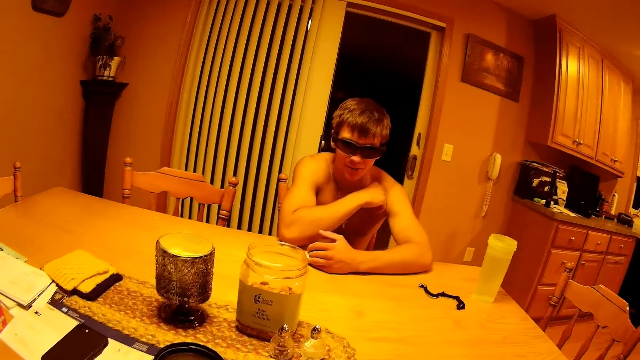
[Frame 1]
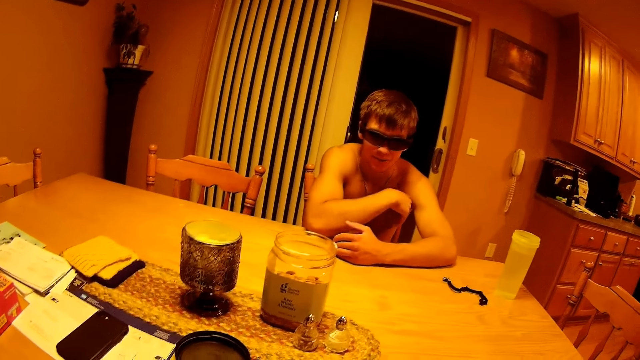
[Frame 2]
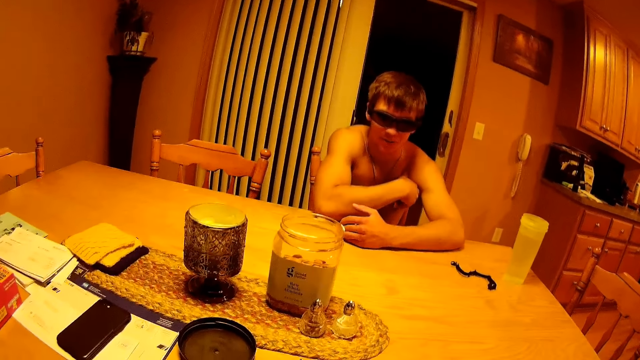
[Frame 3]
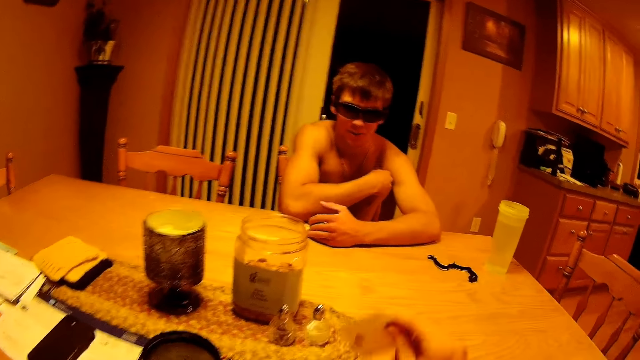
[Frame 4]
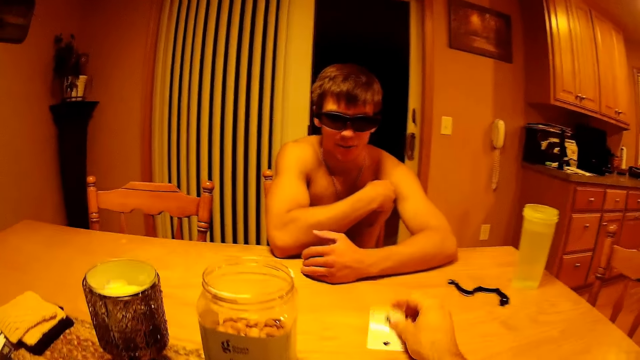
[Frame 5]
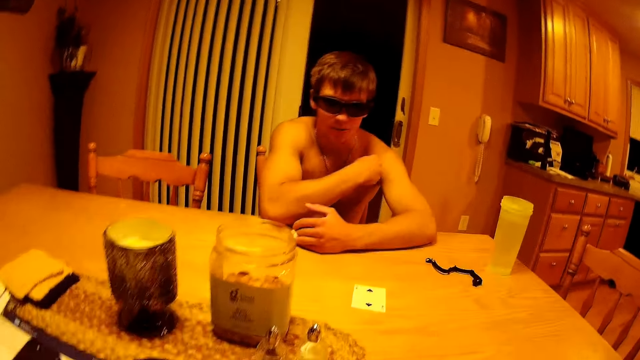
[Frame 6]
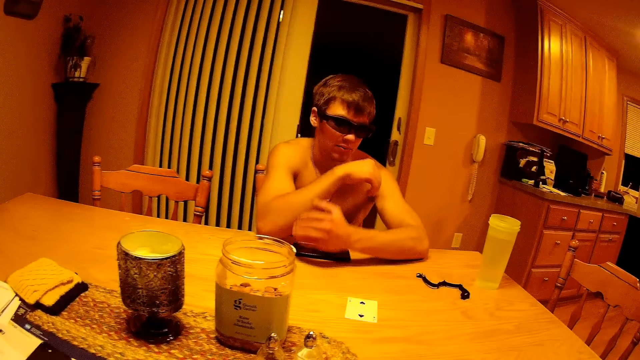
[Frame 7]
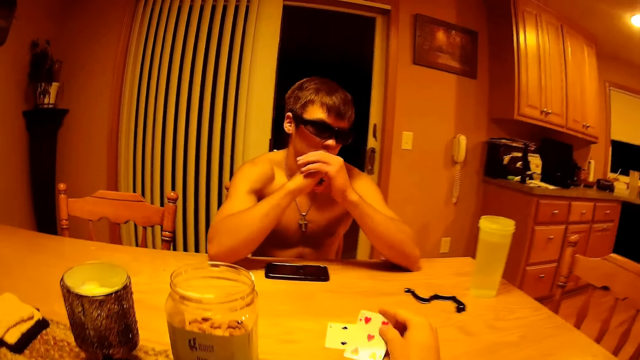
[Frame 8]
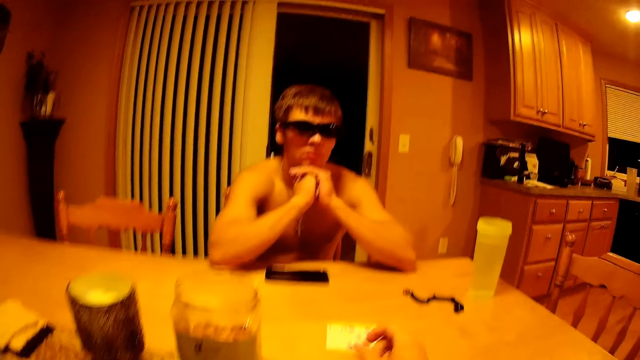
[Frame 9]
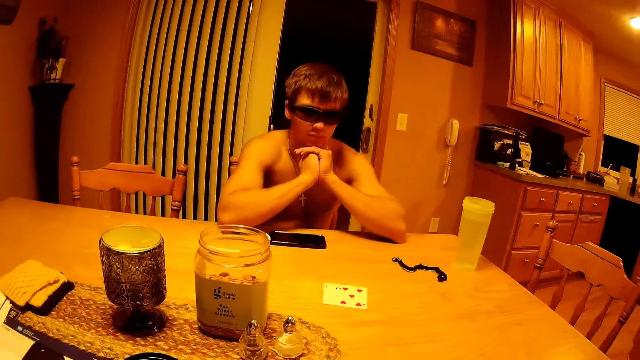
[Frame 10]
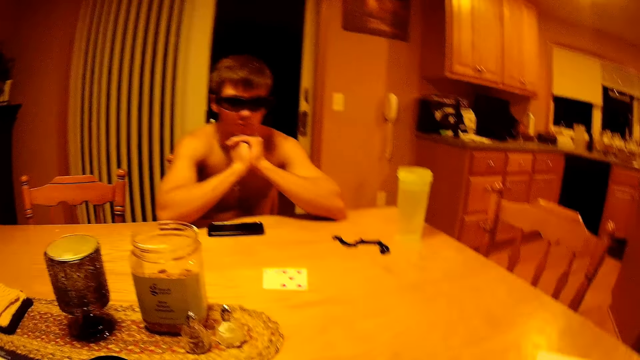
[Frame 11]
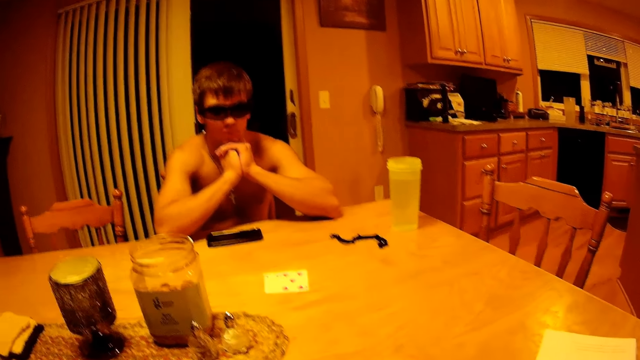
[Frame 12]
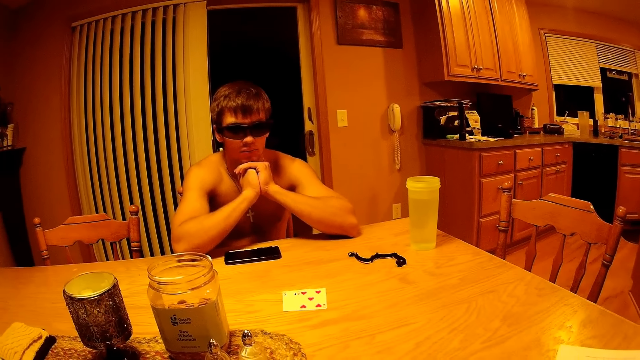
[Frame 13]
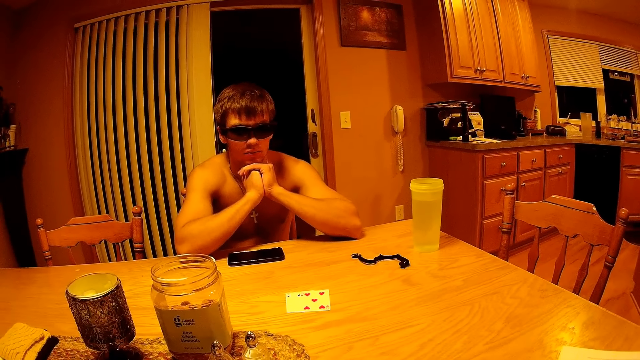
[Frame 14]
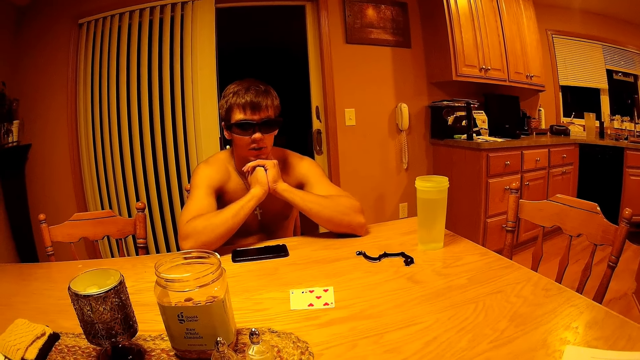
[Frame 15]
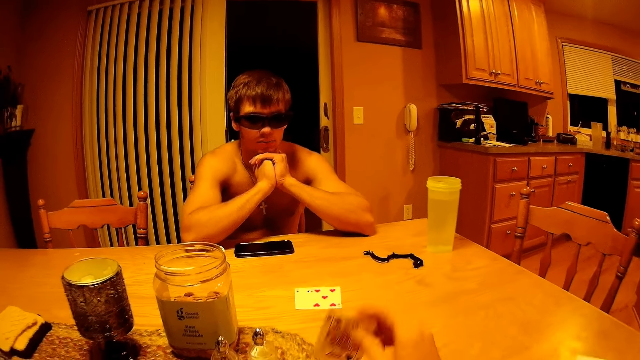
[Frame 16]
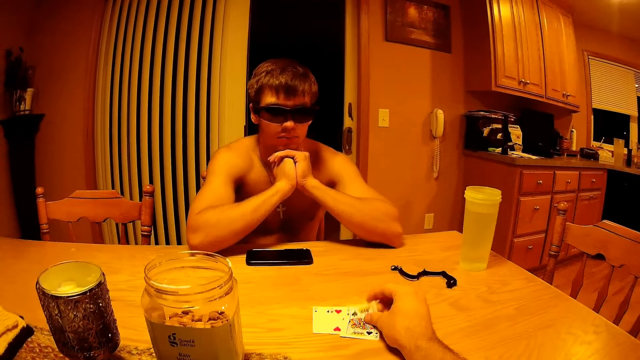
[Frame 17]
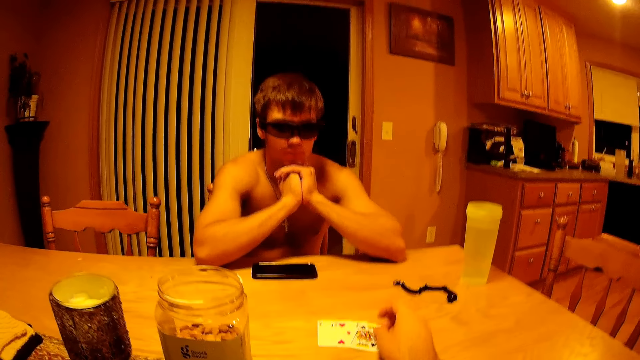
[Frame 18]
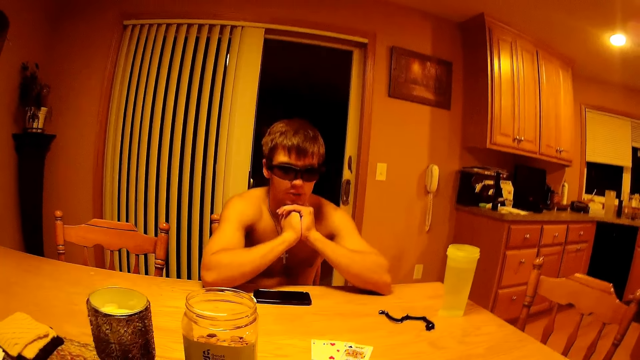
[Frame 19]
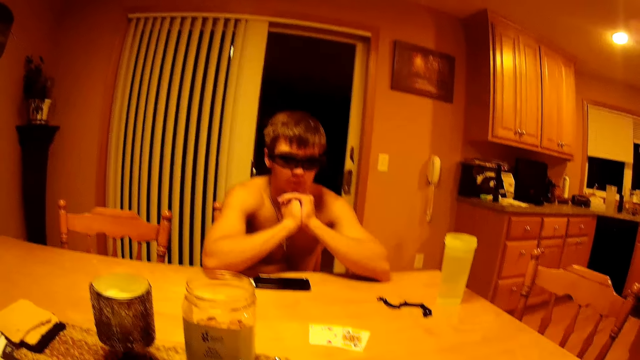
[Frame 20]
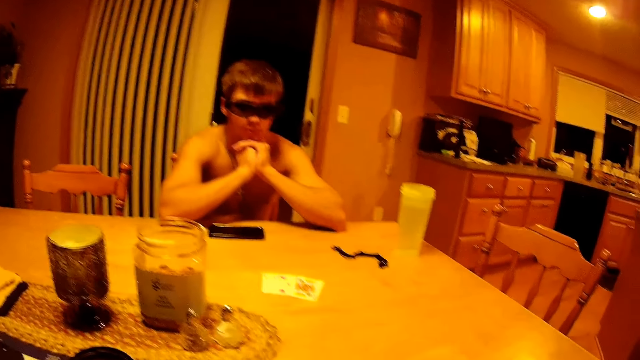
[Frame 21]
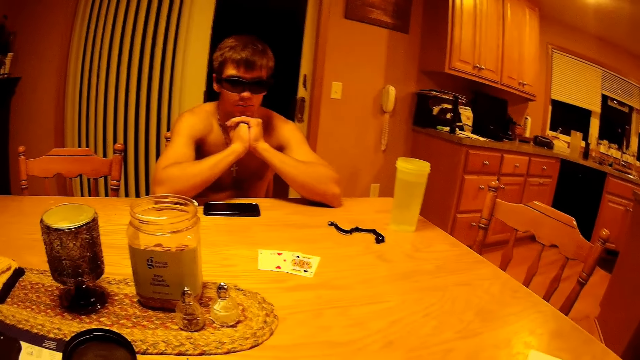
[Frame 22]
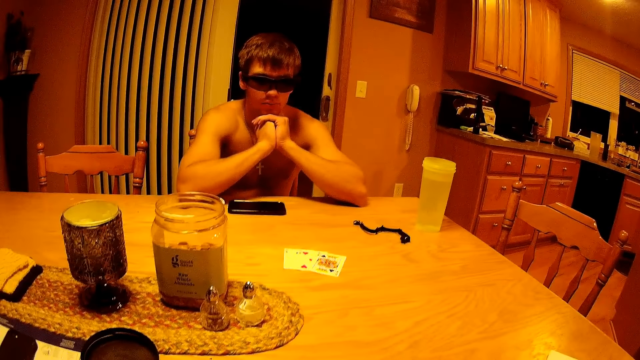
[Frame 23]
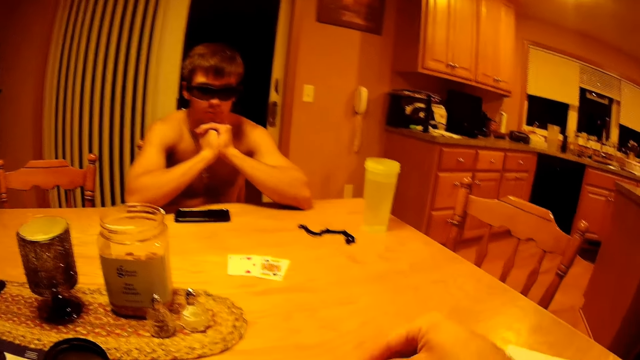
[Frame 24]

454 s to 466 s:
The camera wearer places a card on the table repeatedly.

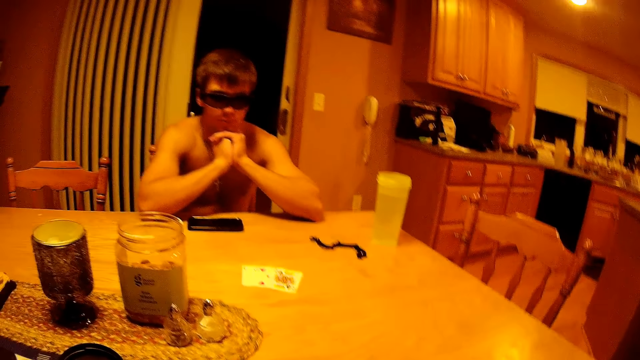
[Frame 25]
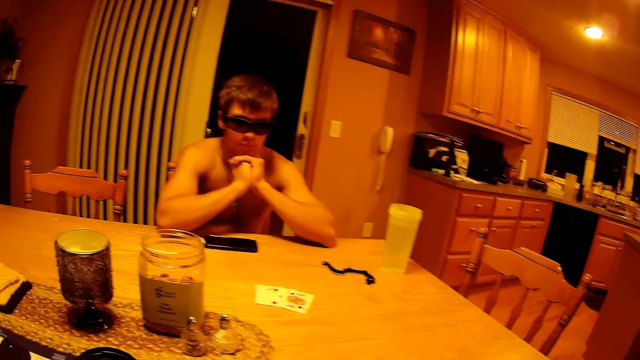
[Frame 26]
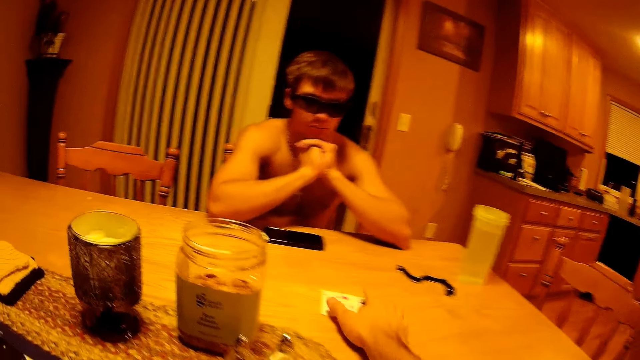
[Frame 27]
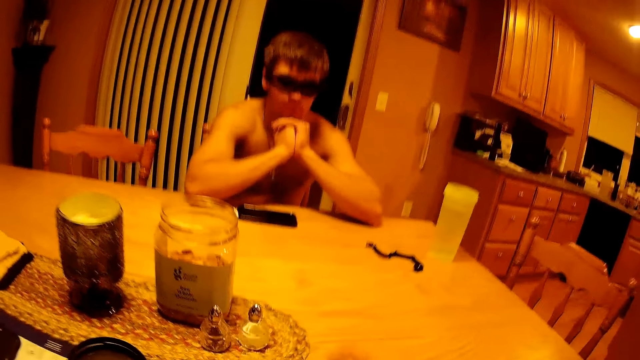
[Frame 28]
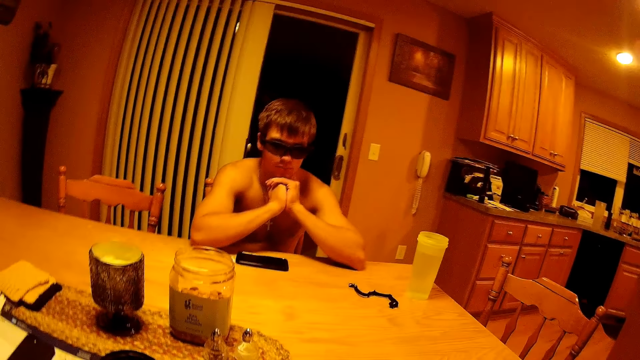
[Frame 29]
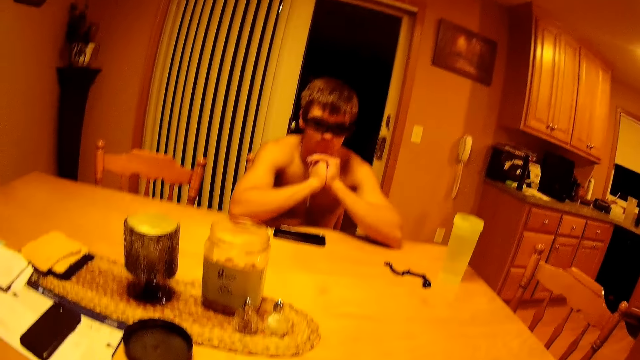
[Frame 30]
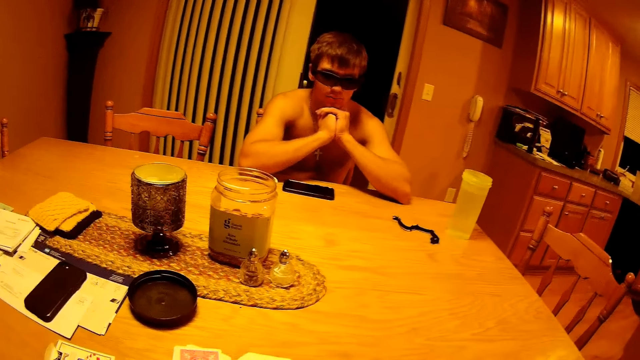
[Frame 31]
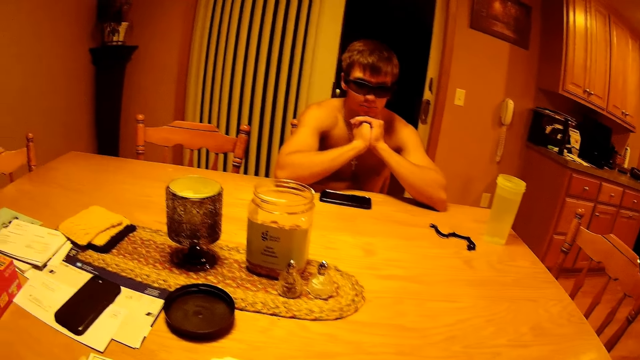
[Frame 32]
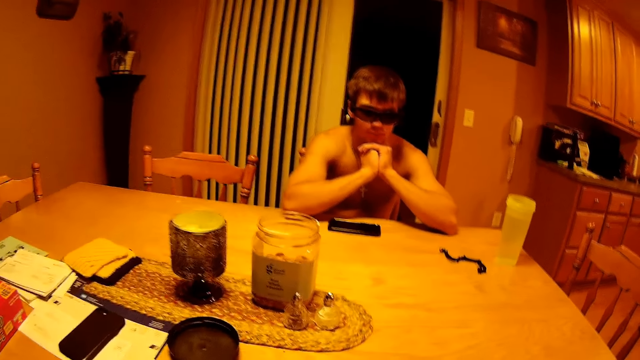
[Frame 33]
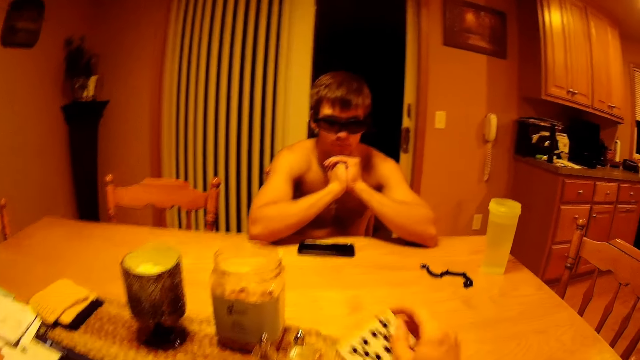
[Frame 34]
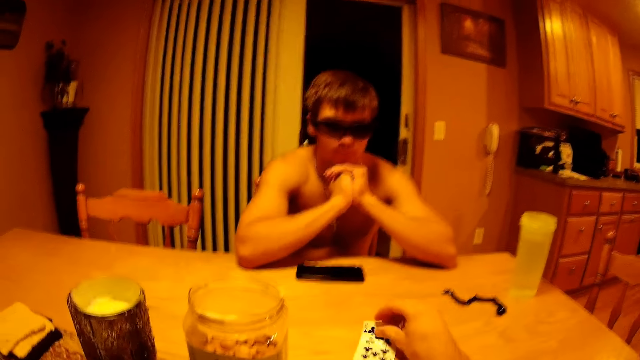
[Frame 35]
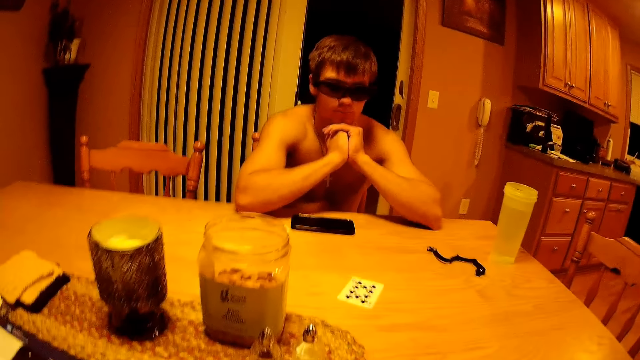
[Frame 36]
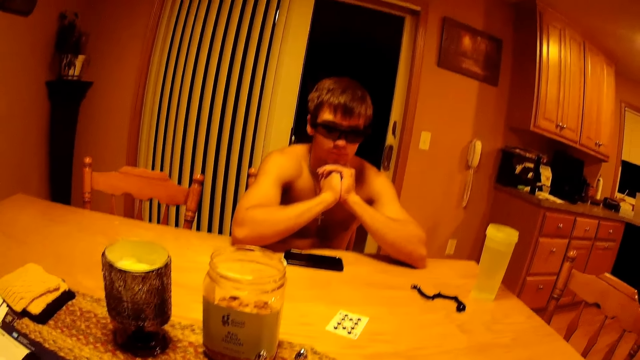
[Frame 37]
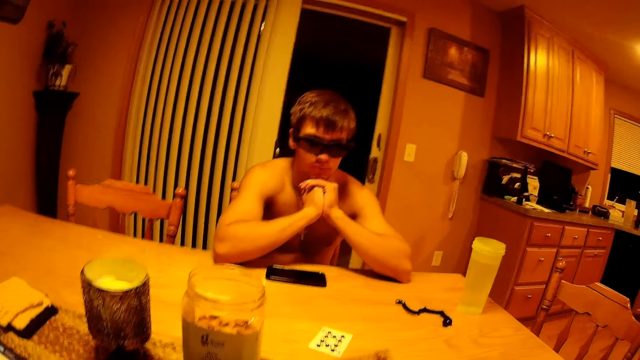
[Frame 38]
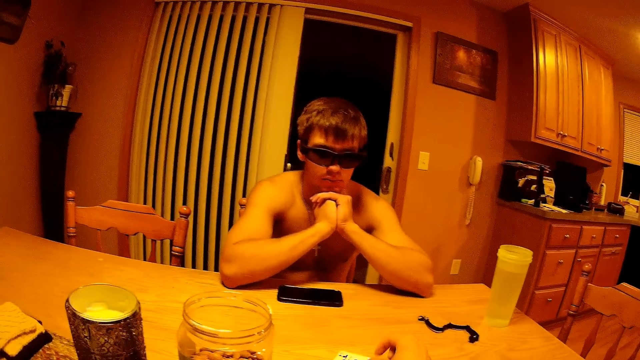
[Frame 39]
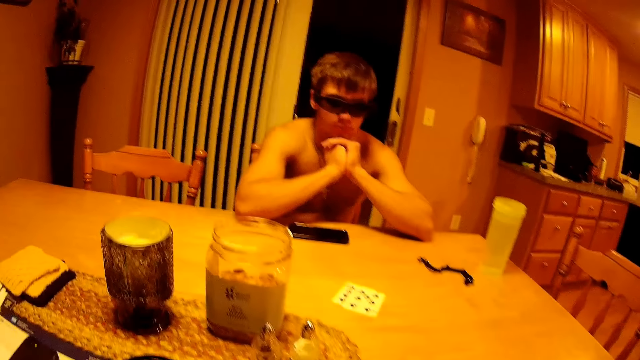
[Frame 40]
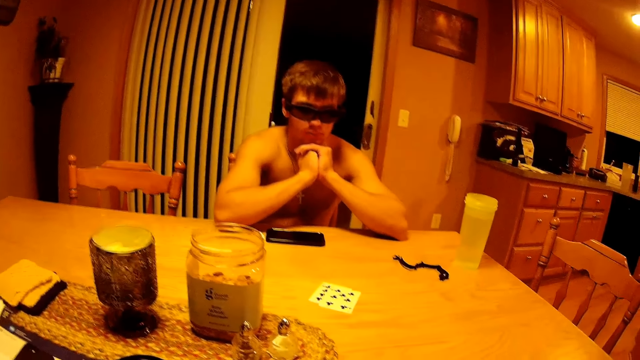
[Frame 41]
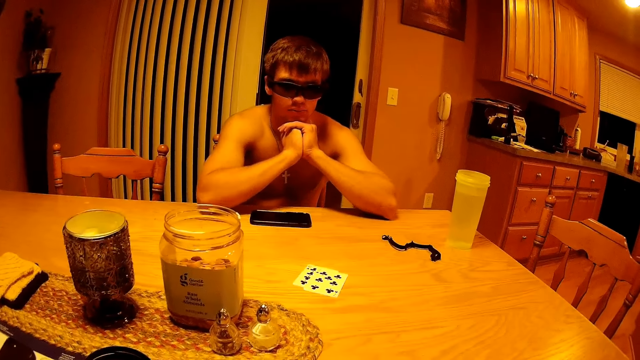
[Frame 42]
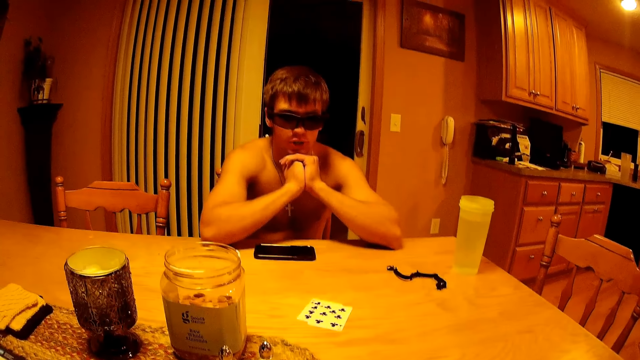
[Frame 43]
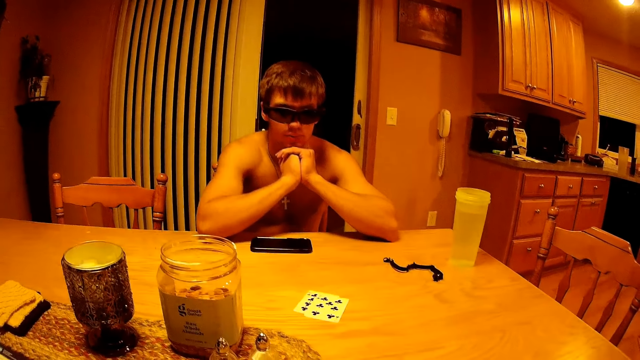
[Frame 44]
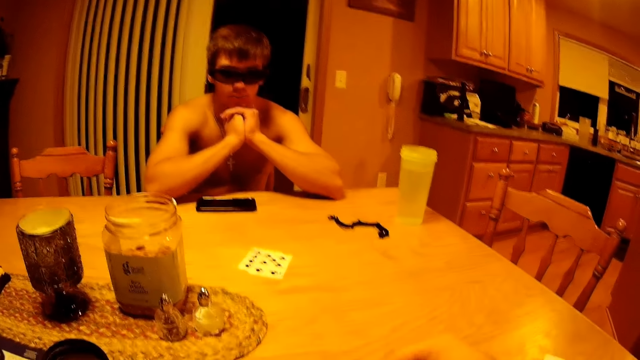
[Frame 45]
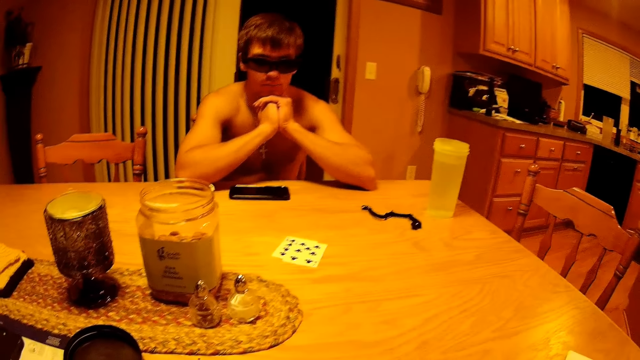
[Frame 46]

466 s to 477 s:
The camera wearer takes the cards. They place a card on the table. They place a card on the table again.
